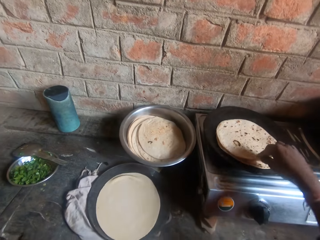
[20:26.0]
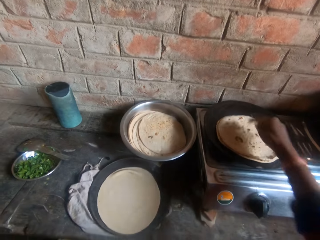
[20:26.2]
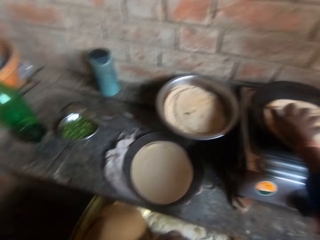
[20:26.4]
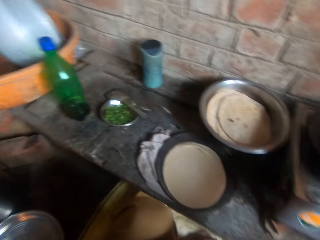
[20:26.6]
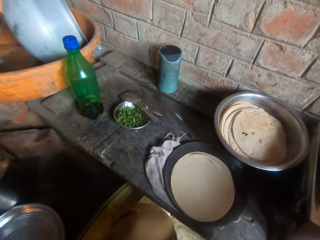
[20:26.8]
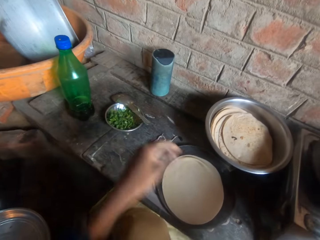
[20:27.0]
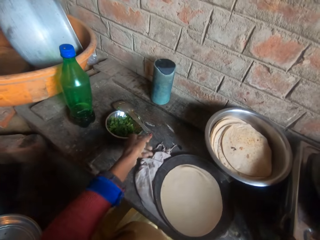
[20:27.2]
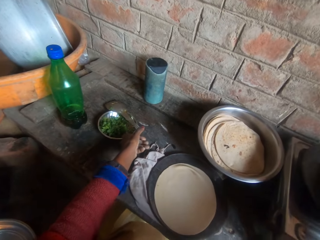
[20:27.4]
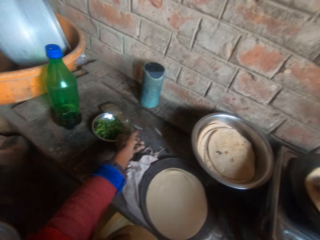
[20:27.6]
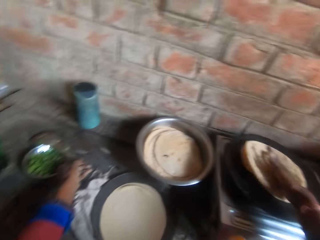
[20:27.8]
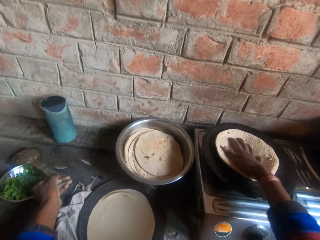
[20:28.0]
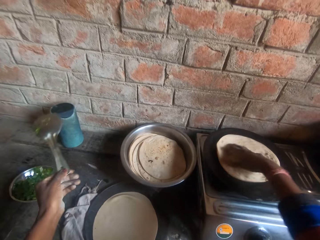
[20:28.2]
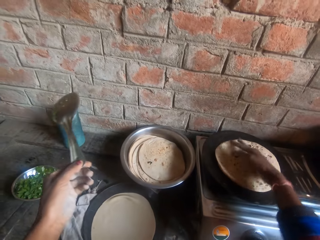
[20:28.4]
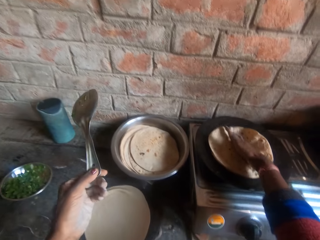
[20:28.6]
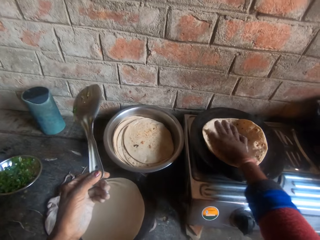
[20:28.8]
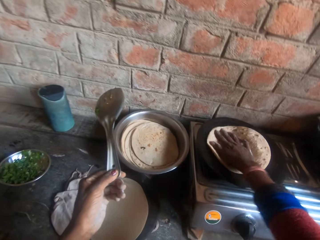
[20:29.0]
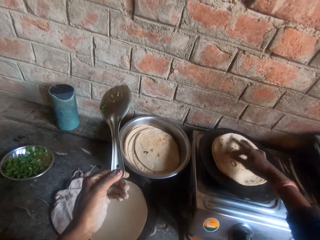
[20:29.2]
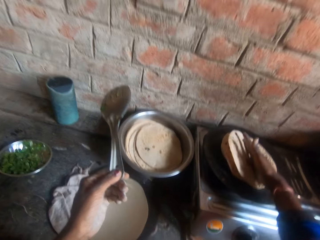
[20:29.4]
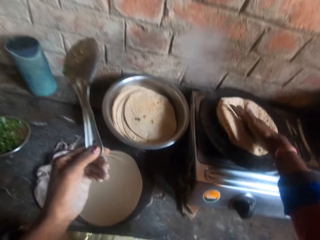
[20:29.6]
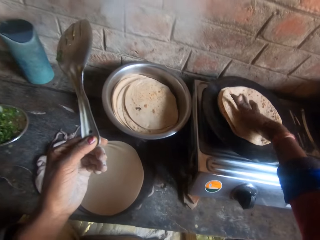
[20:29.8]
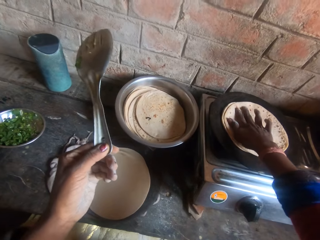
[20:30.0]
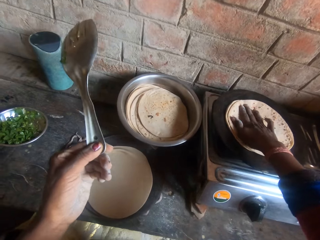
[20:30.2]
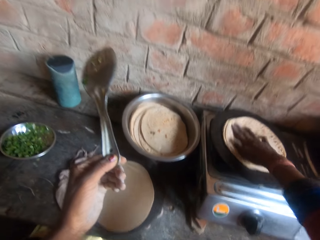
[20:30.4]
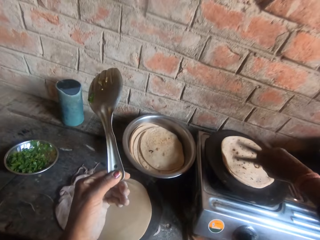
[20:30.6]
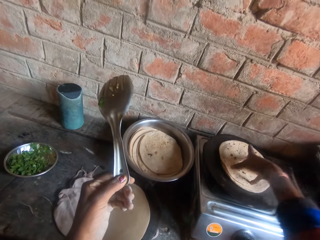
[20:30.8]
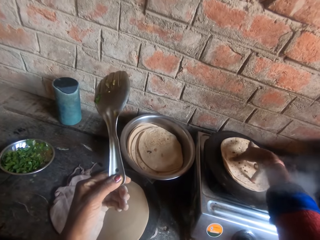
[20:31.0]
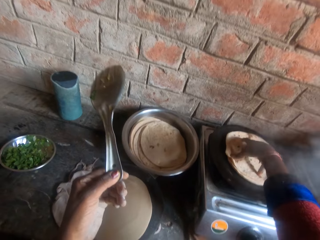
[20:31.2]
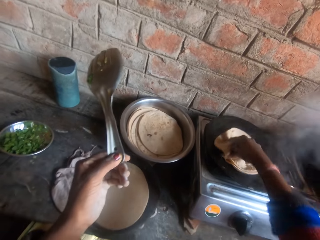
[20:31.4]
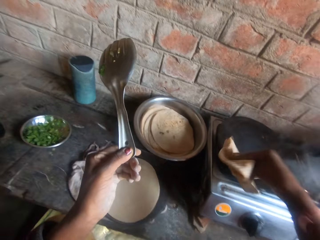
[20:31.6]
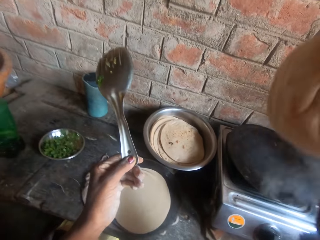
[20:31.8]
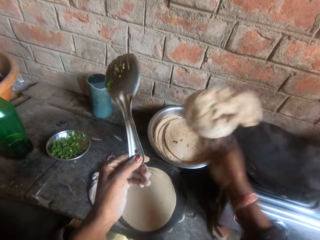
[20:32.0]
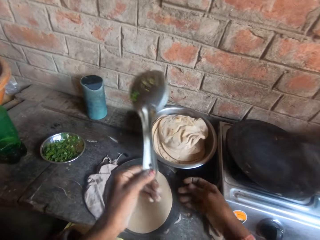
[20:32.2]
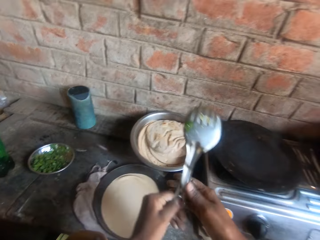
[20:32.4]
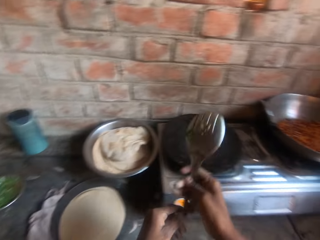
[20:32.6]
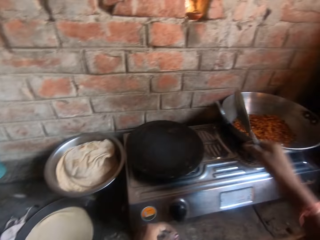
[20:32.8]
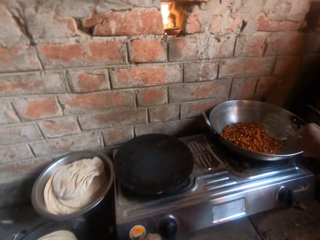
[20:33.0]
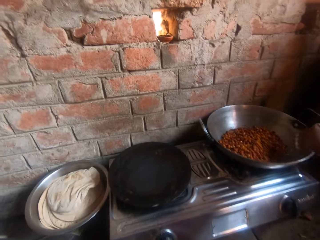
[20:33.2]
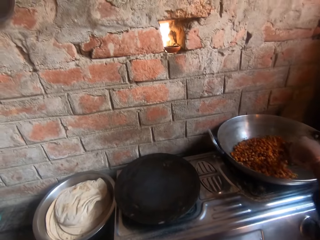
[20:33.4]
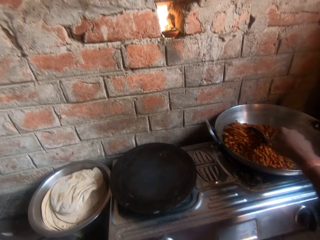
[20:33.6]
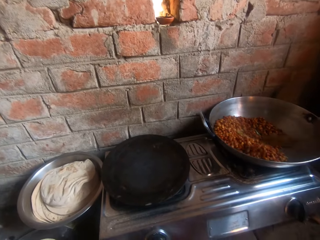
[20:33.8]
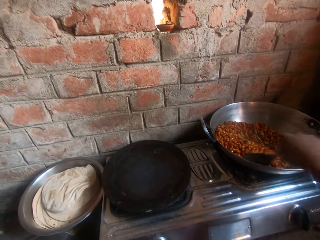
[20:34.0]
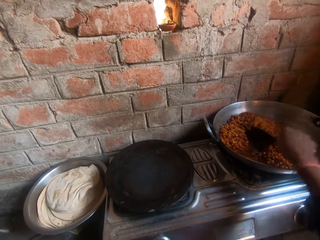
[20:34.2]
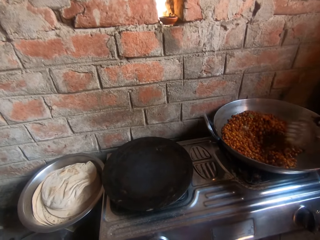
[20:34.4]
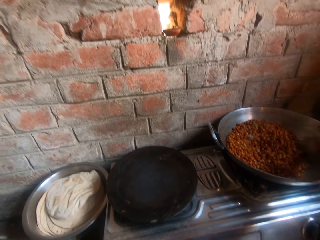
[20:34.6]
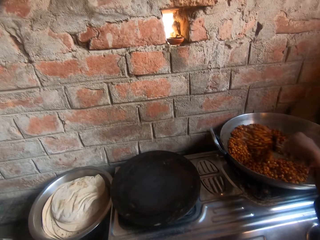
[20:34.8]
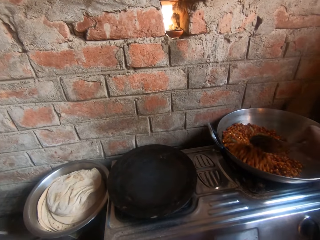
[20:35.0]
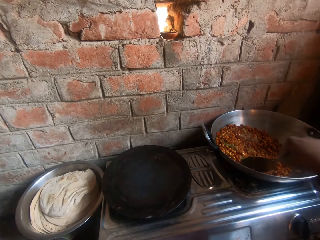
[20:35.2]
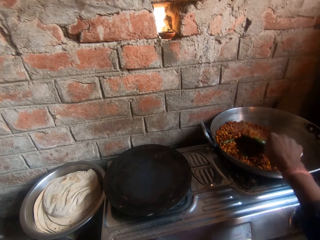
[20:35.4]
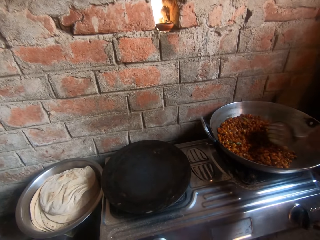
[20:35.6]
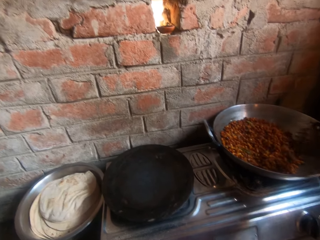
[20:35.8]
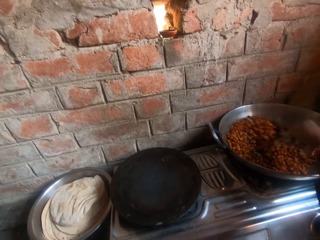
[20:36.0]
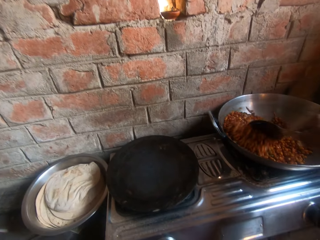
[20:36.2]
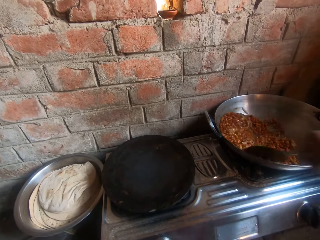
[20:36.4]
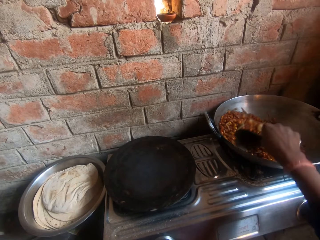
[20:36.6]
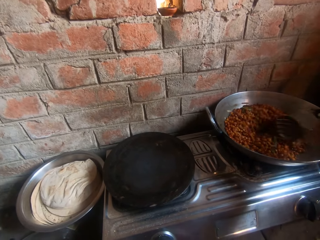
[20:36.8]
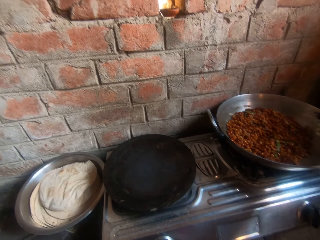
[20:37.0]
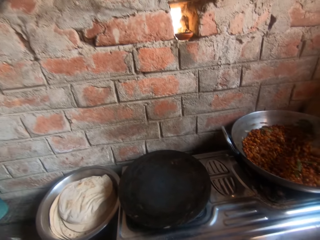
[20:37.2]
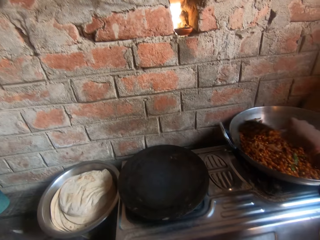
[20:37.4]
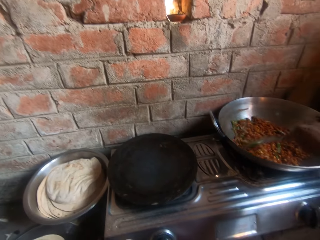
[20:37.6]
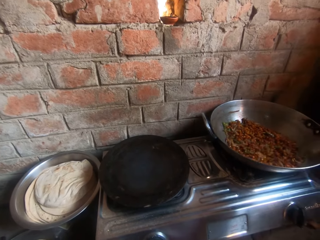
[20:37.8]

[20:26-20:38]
The camera wearer whirls the tortilla on the flat pan. They press the roti together on the griddle. They hold the cooking spoon. They pick up the spoon from the bowl on the table. They whirl the tortilla on the flat pan. They press the roti together on the griddle. They lift the tortilla. They throw the tortilla in the bowl. They hold the cooking spoon with the other hand. They stir the groundnut inside the pot on the cooker.

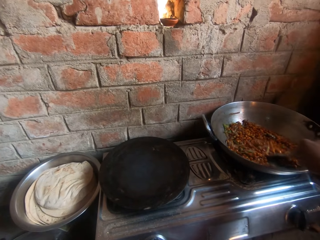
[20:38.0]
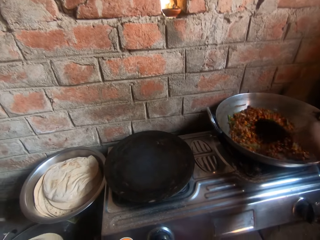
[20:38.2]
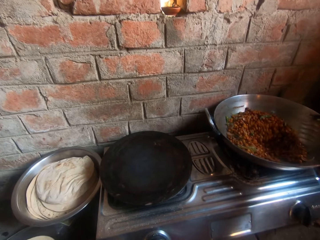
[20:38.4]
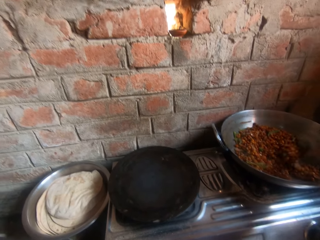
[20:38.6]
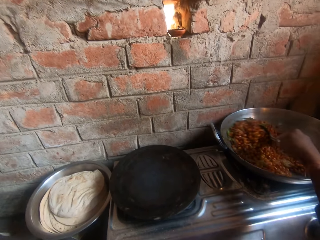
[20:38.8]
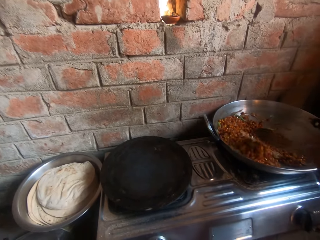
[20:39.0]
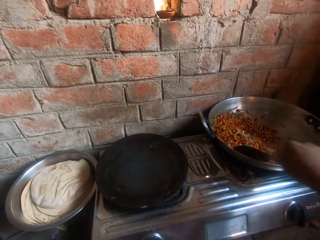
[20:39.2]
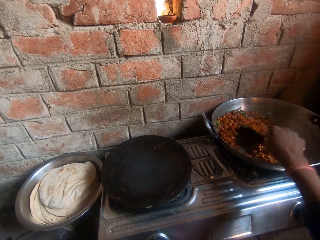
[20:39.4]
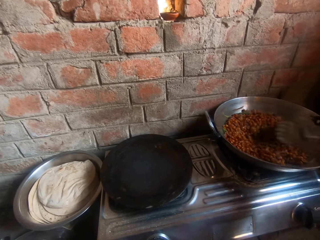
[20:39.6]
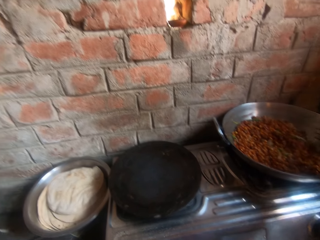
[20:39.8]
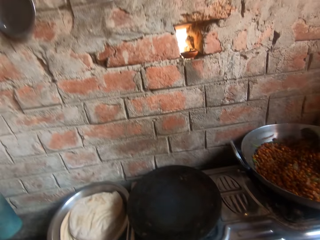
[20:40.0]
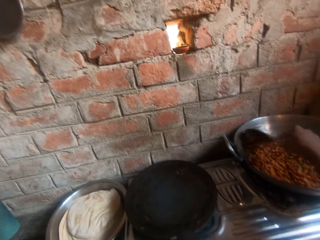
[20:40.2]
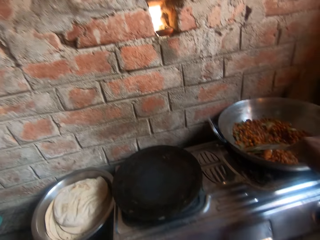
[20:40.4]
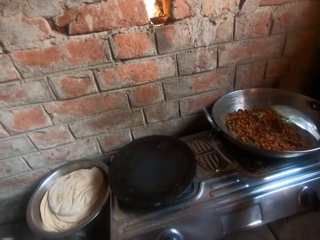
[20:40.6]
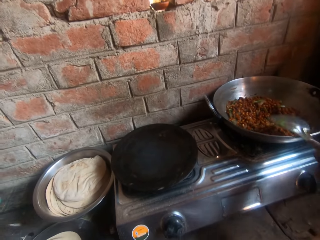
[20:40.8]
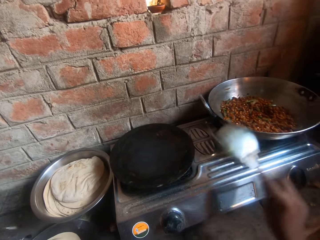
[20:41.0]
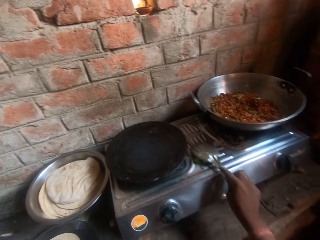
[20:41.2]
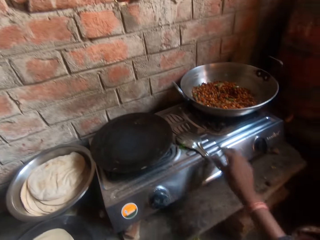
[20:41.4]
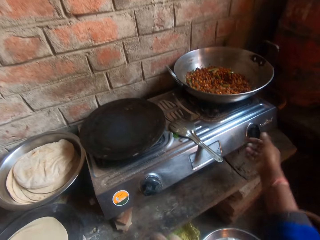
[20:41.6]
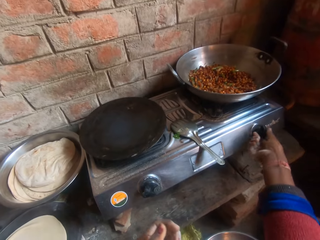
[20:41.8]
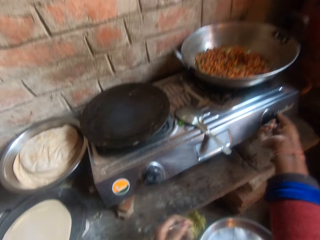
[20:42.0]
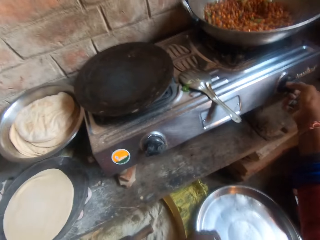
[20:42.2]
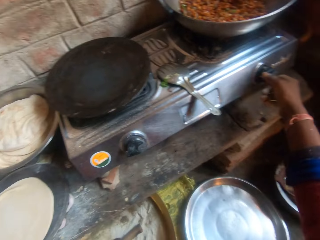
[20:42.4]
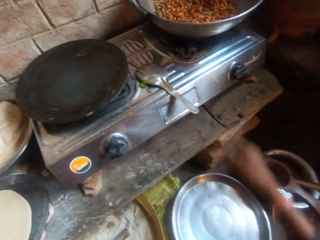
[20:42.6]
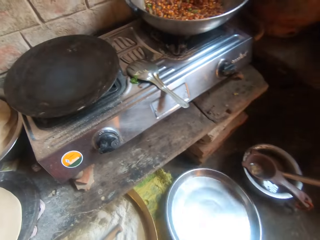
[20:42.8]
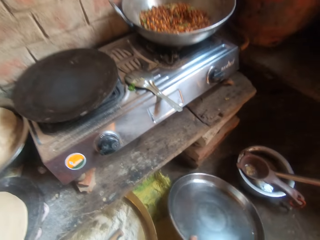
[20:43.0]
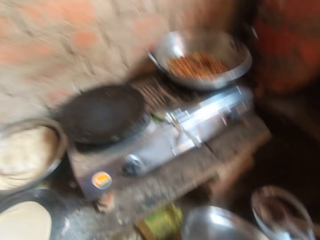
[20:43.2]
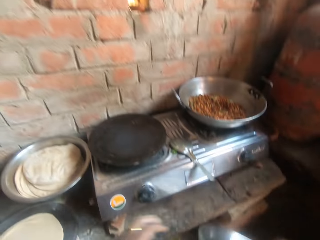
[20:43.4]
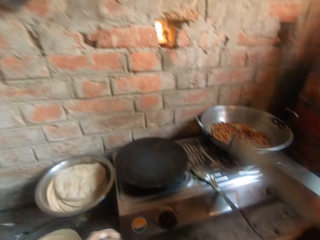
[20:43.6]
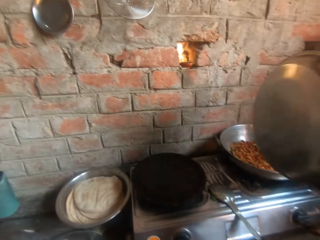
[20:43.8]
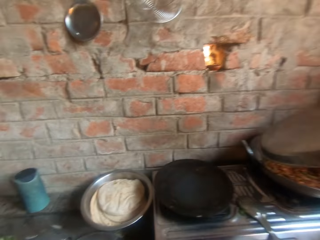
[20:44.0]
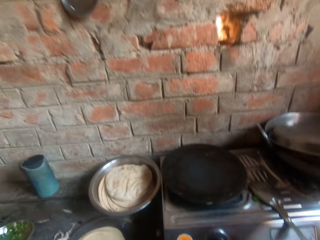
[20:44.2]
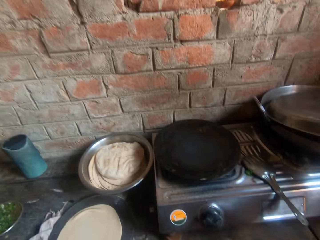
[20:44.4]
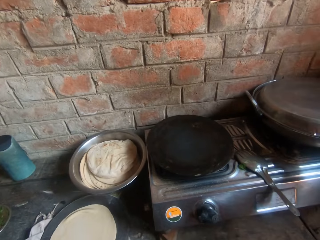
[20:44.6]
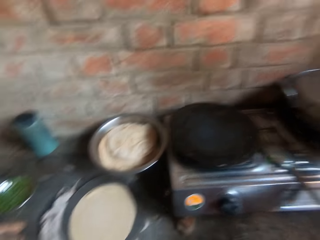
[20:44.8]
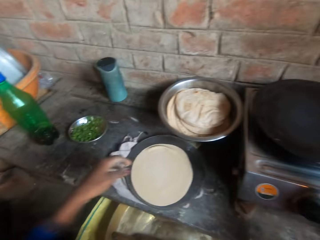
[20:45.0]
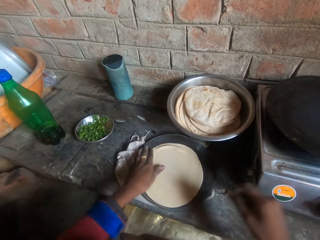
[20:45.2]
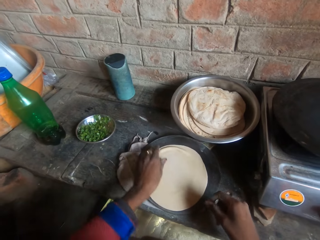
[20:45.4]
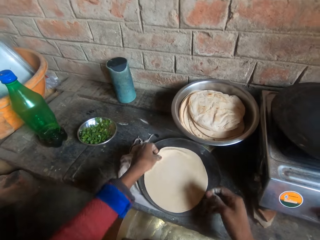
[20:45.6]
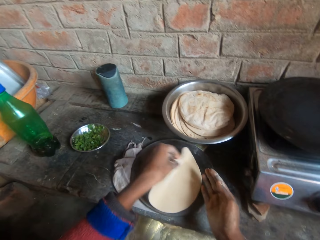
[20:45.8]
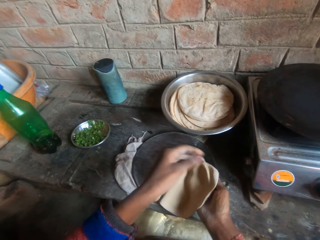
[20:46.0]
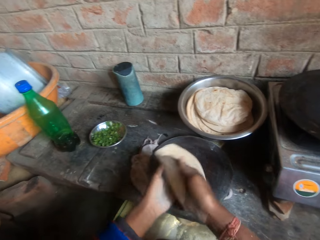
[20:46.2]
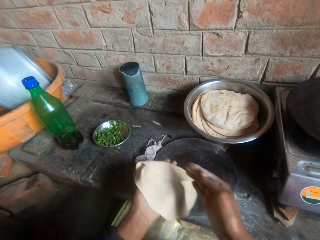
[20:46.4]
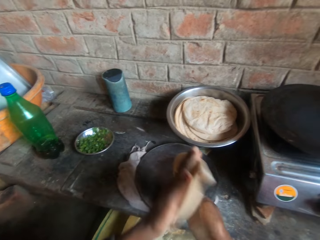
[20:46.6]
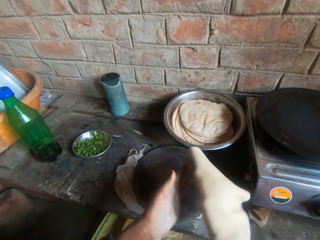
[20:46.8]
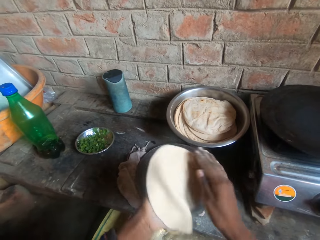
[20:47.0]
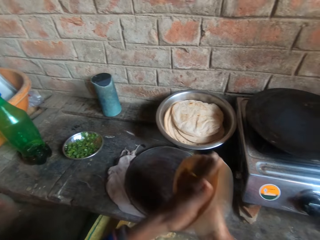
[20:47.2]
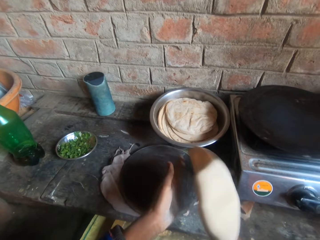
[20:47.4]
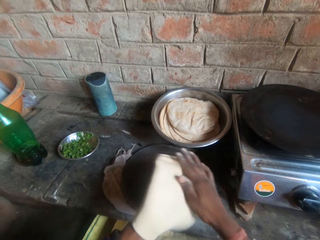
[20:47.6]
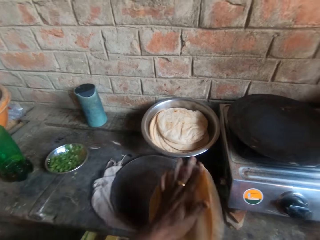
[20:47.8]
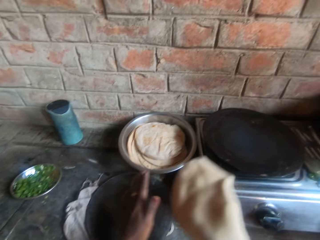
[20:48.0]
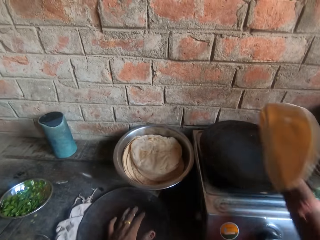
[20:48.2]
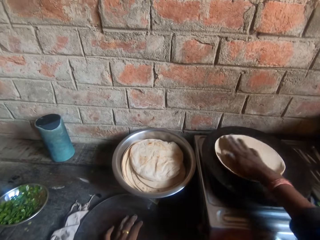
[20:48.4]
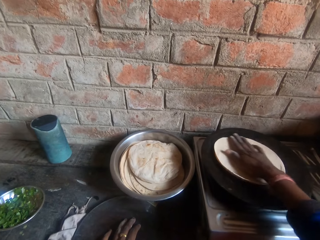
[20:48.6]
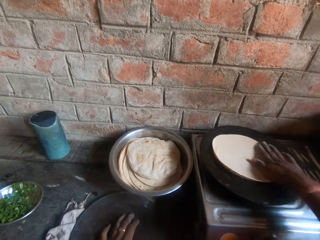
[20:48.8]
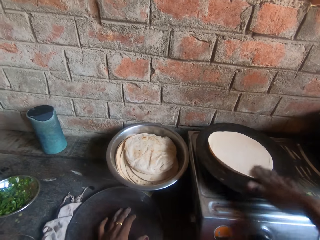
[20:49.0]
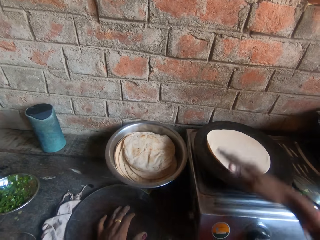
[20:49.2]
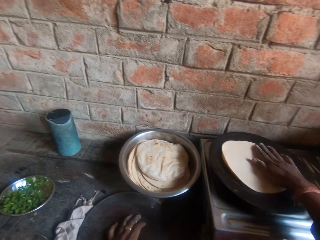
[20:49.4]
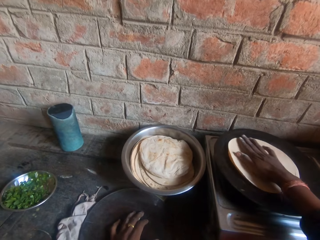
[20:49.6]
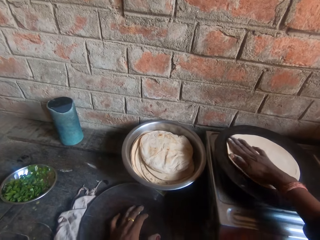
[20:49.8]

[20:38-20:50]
The camera wearer hits the cooking spoon against the cooking pot. They put the cooking spoon on the cooker. They hold the knob. They turn the cooker knob. They hold the tray. They cover the pot with the tray from the ground. They hold the dough. They move the dough from the board to the griddle.
